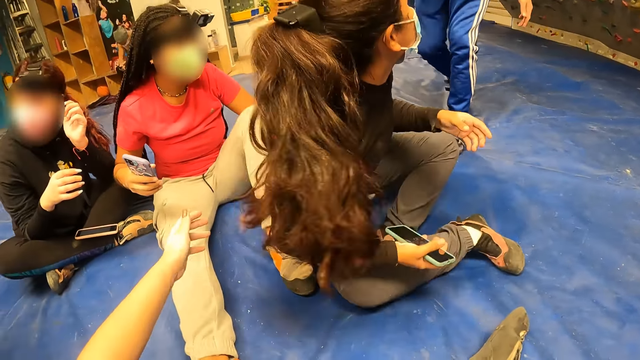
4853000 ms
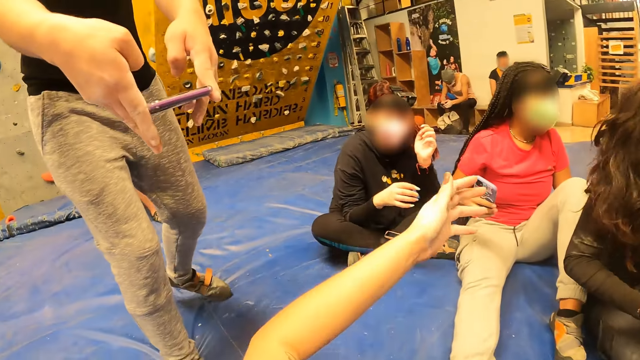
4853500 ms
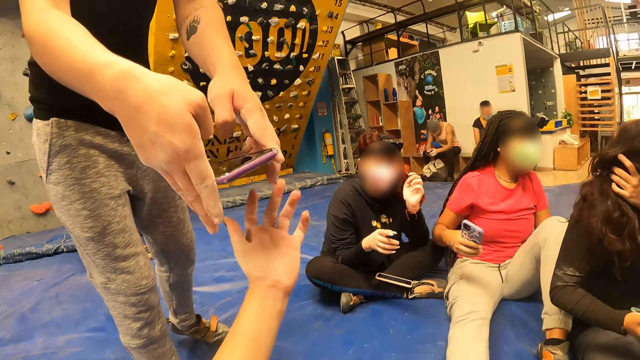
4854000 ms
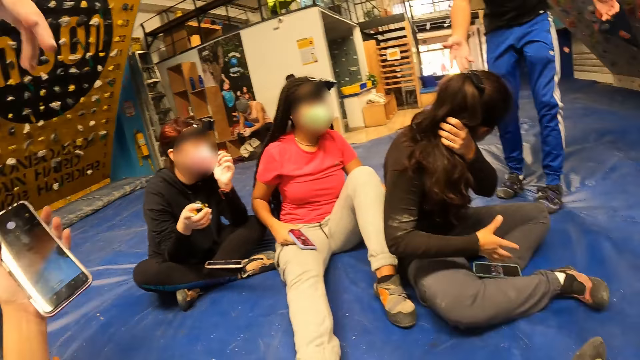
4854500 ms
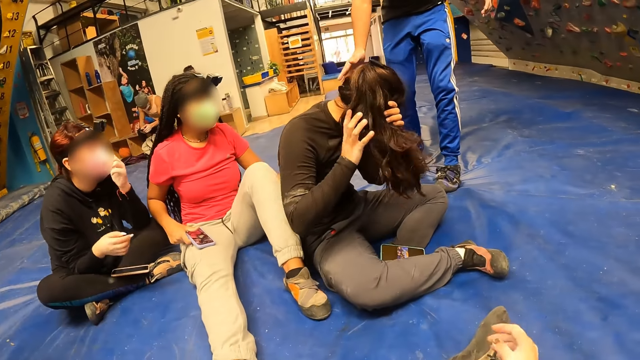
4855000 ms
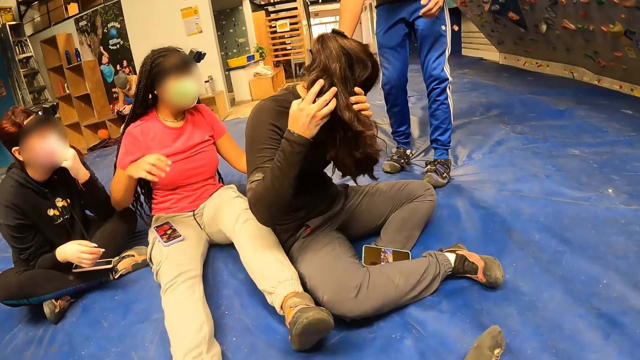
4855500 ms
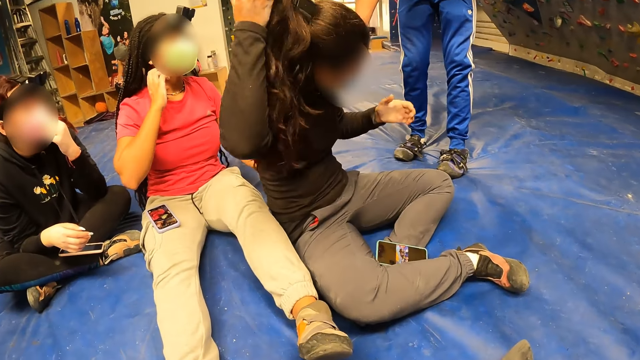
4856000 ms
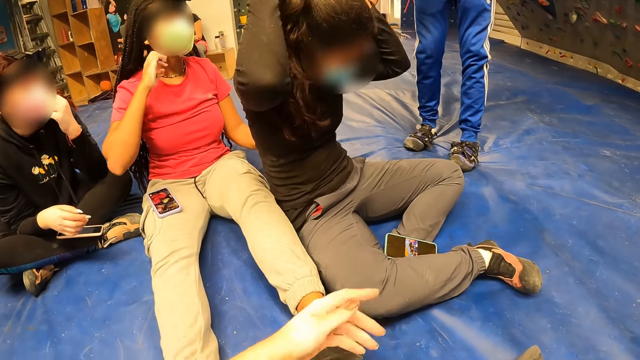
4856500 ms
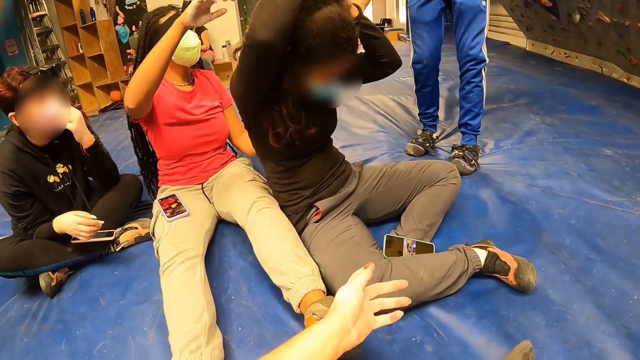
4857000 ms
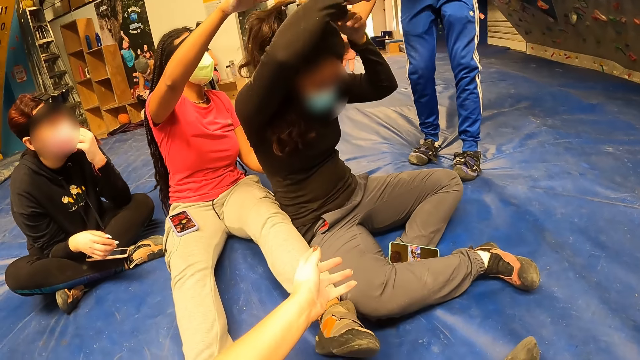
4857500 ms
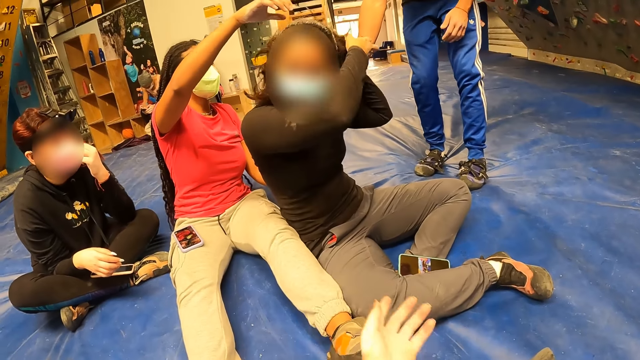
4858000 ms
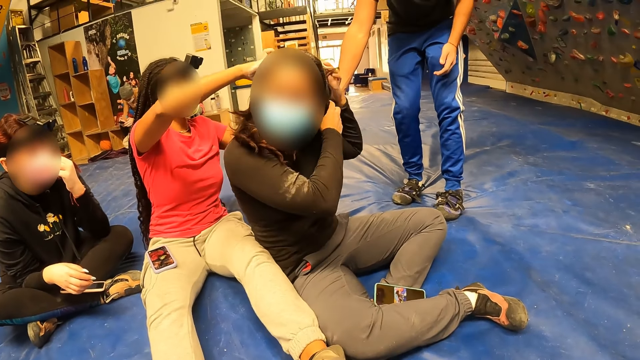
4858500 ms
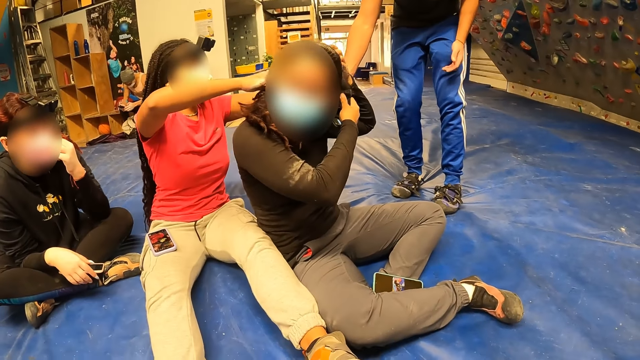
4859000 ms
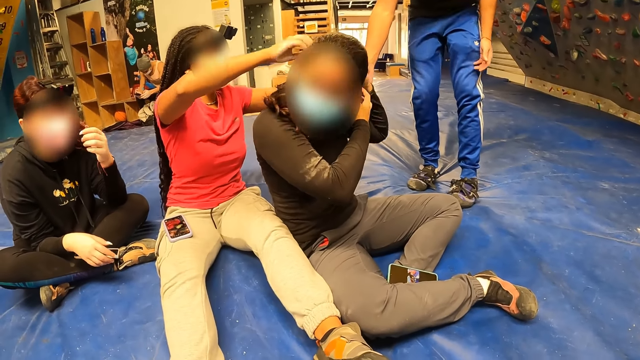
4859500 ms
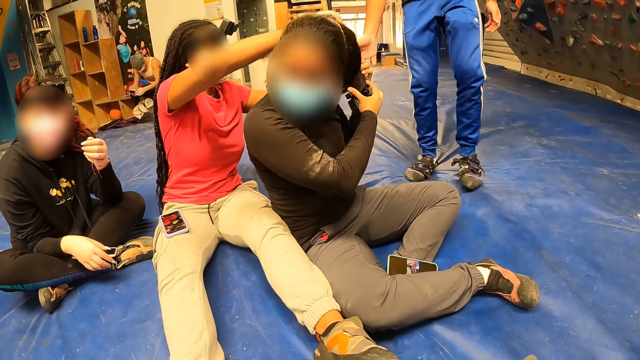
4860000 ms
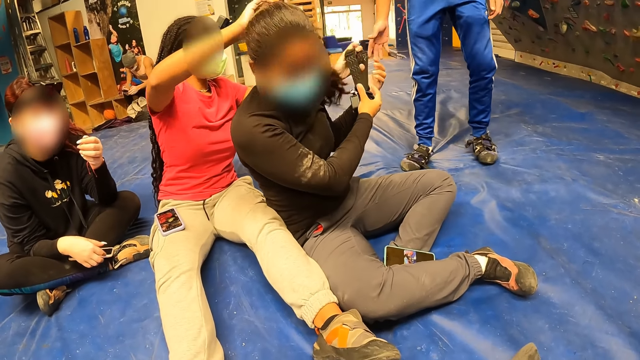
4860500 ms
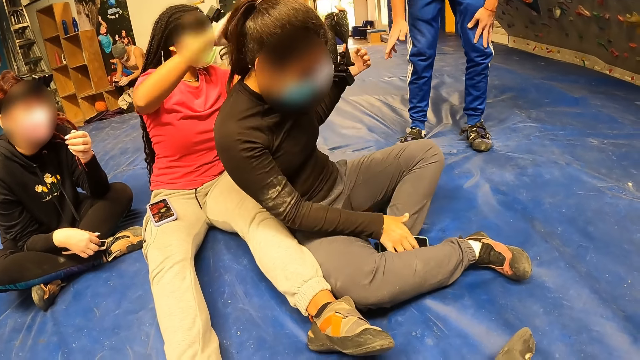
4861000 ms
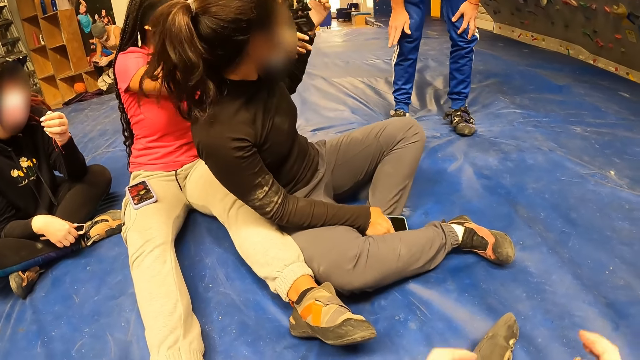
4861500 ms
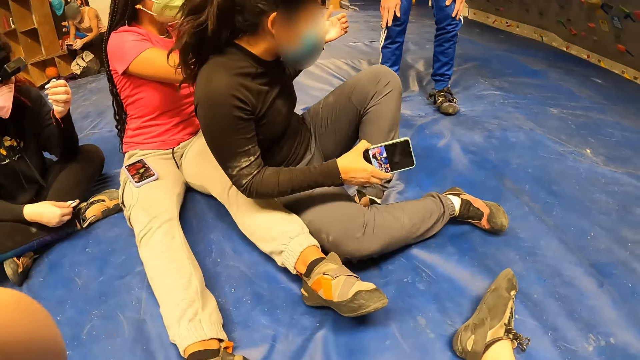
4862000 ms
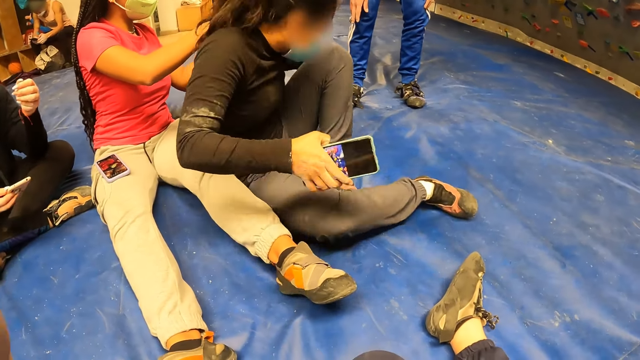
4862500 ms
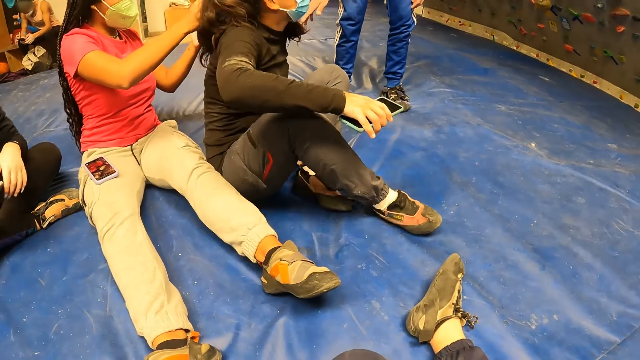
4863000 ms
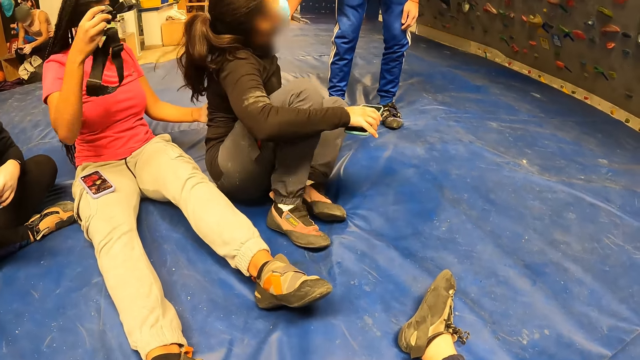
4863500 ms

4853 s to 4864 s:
The camera wearer collects a phone from a man with her left hand. A woman removes a camera from her head with both hands. The woman pulls her hair. Another woman holds the hair of the first woman. The first woman takes off the camera. The other woman collects the camera from her with her left hand. The first woman picks up her phone.

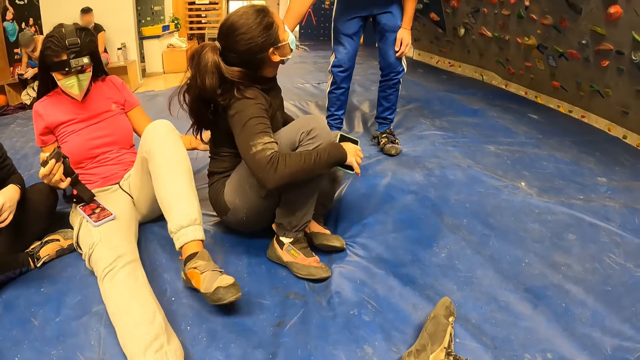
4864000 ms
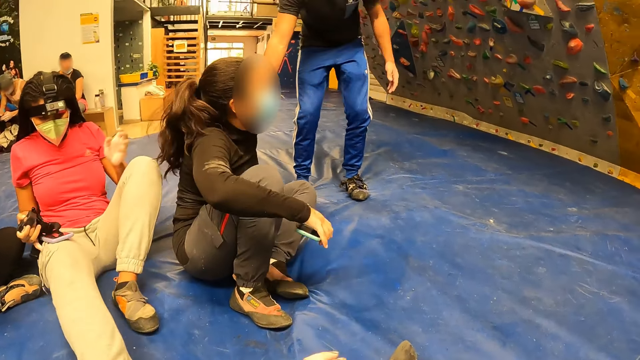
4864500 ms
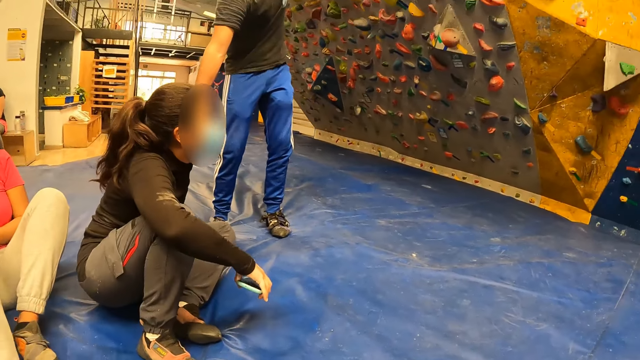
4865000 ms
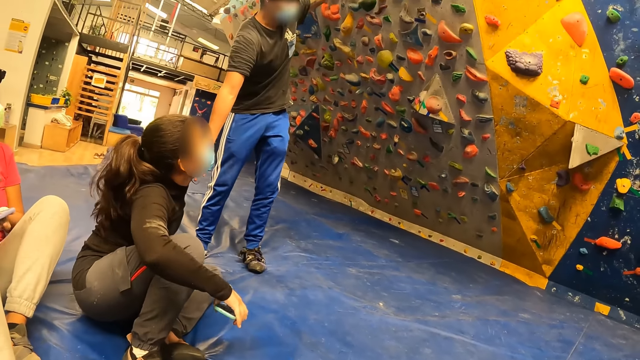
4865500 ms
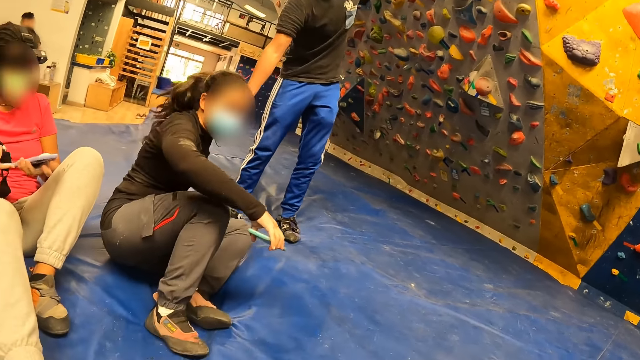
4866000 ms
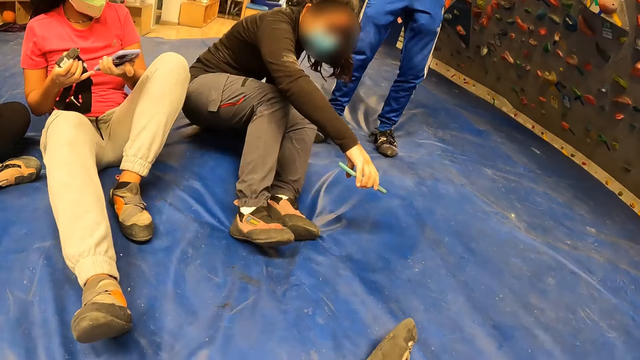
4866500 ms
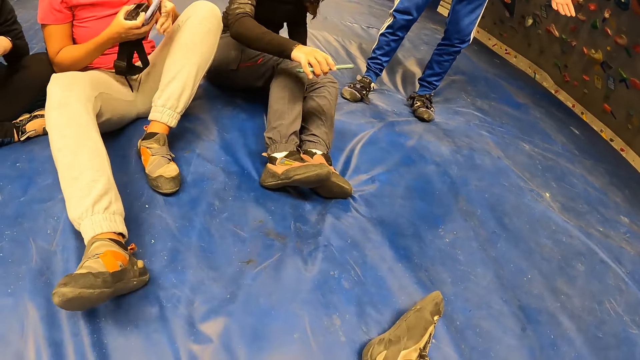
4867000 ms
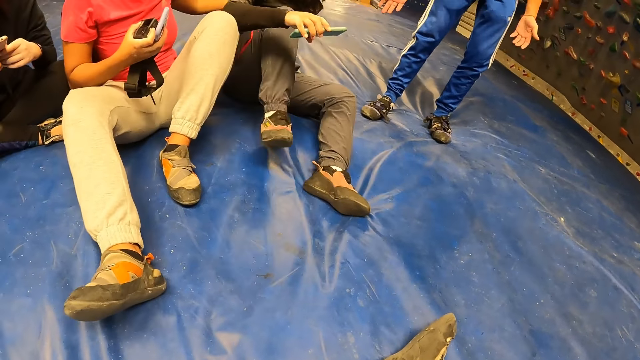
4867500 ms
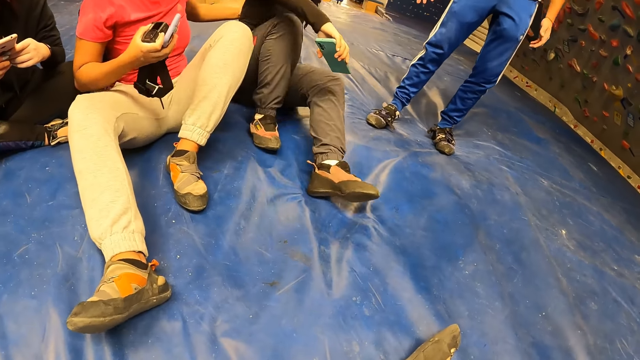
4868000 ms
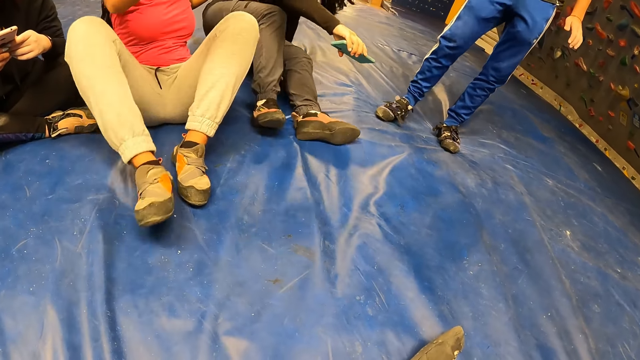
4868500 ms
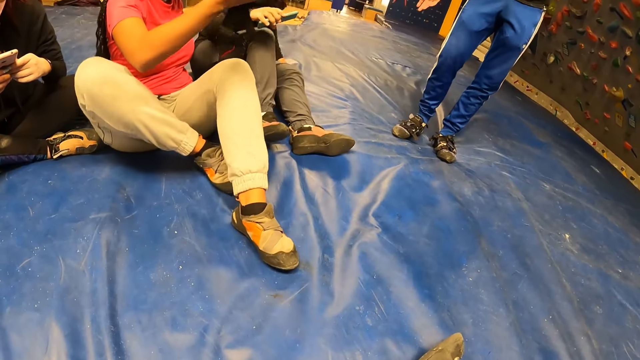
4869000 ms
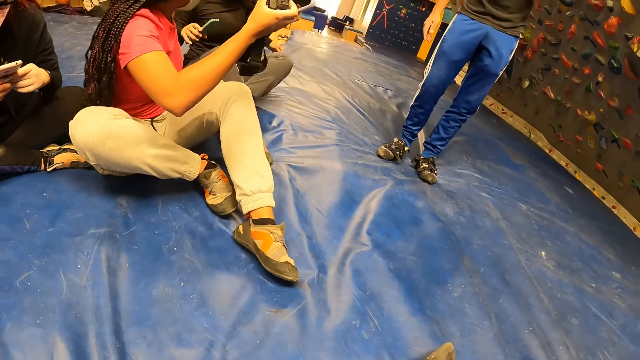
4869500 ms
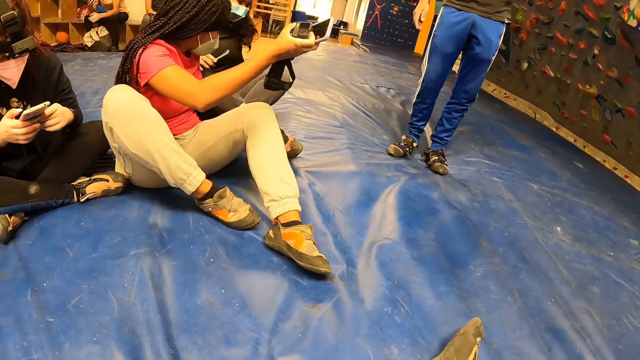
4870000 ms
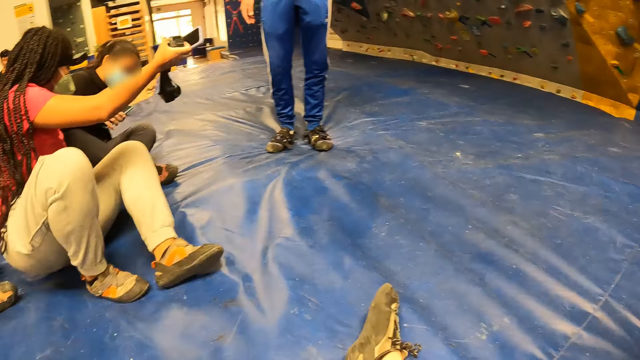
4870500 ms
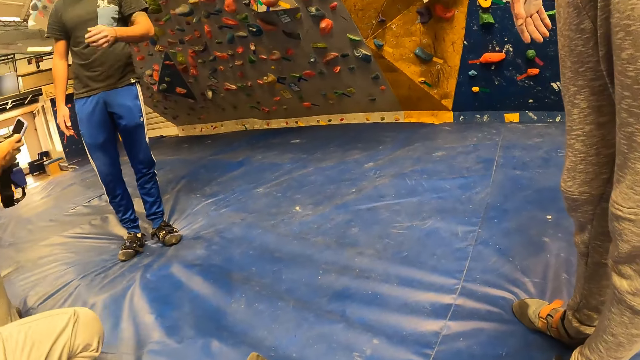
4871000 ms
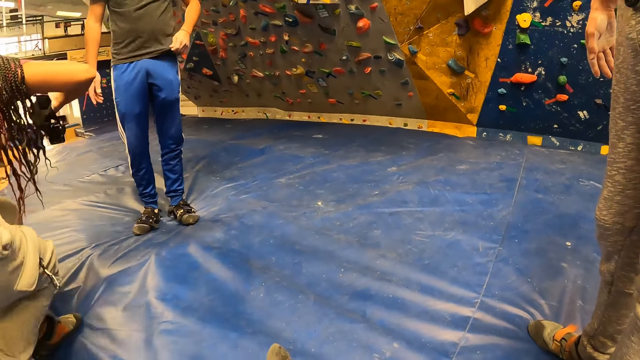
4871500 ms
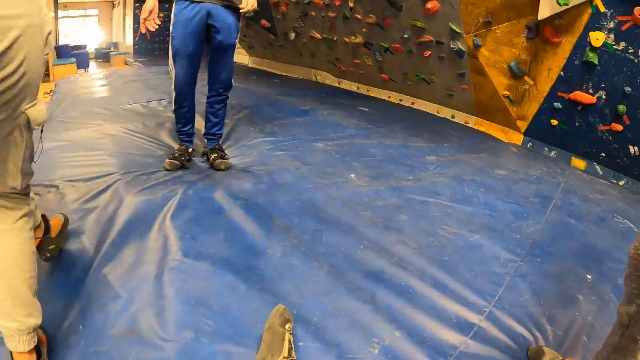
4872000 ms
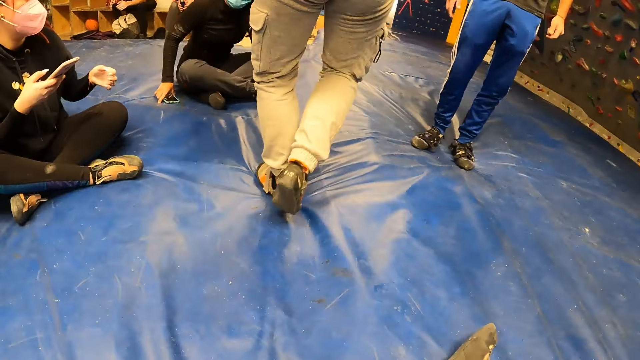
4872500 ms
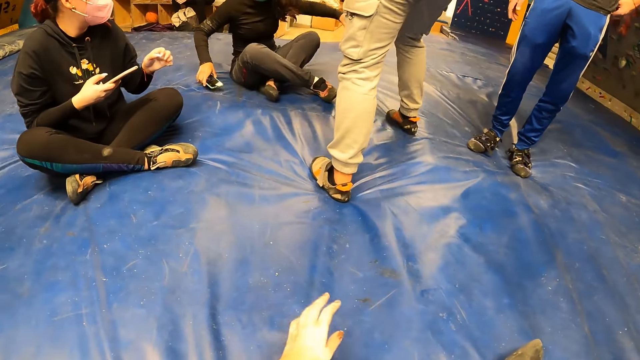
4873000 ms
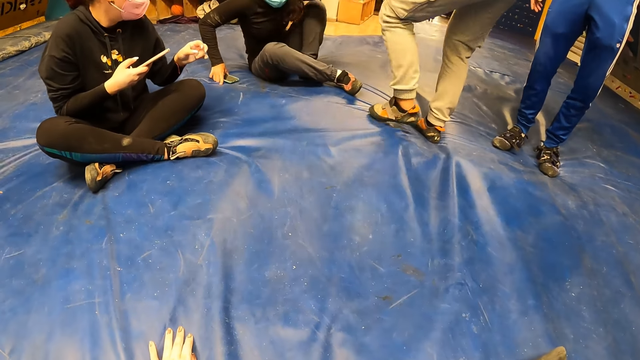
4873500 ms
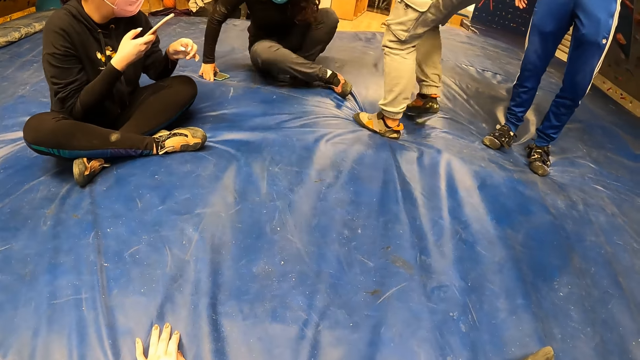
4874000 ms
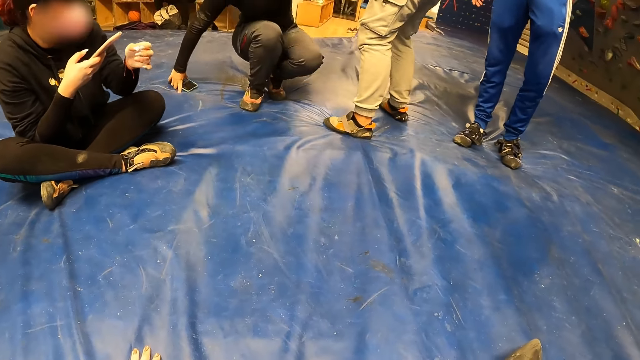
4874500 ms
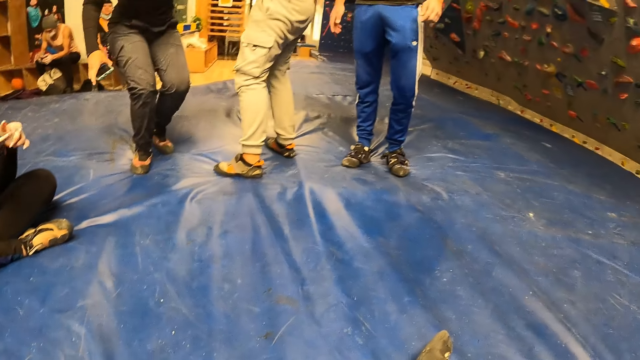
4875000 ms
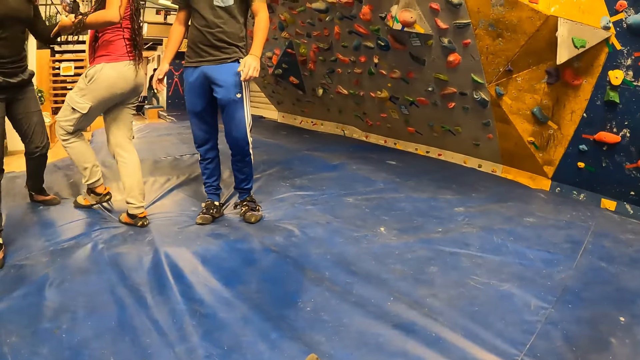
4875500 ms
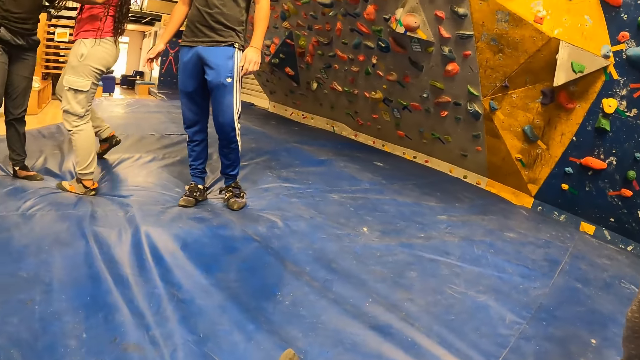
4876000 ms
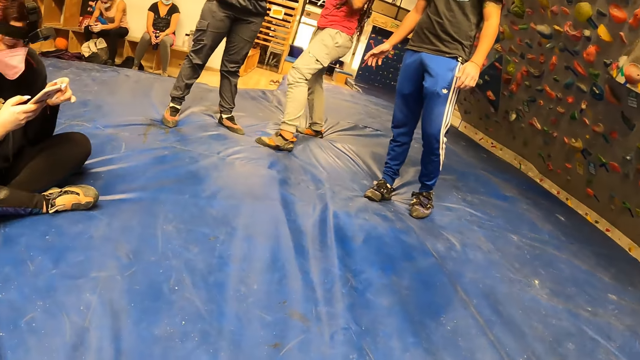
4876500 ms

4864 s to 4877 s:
A person points on the wall. A woman moves backwards. Another woman stands up. She stands up again.
